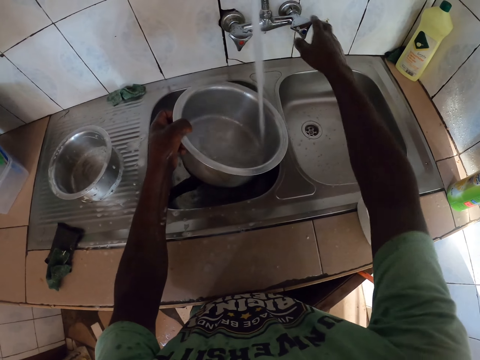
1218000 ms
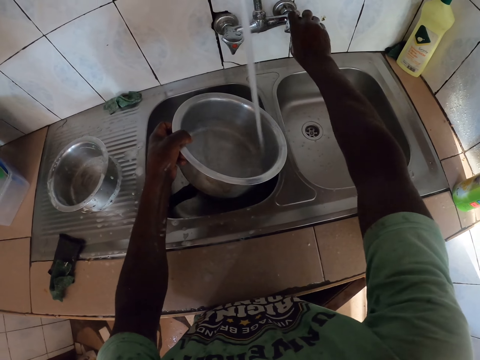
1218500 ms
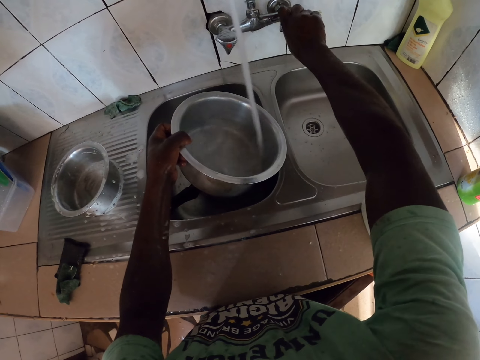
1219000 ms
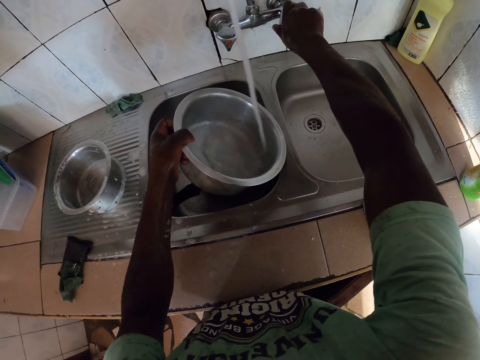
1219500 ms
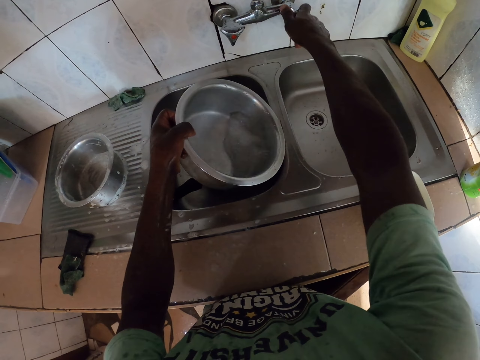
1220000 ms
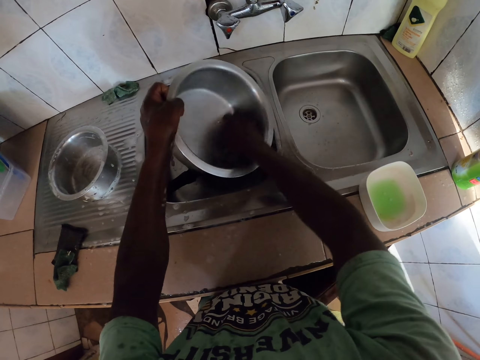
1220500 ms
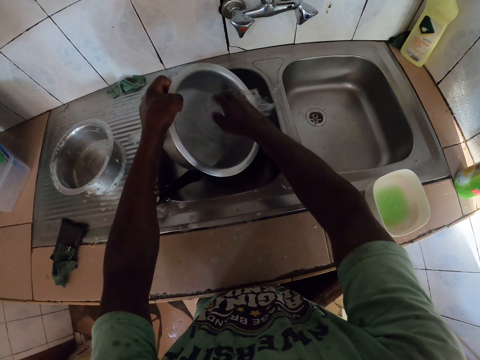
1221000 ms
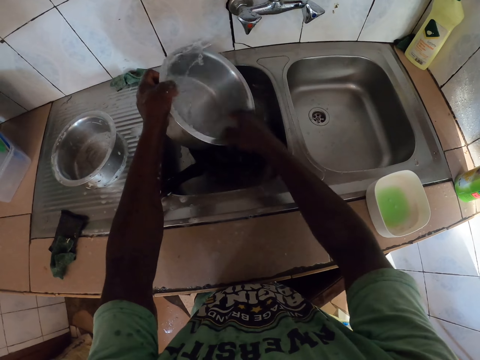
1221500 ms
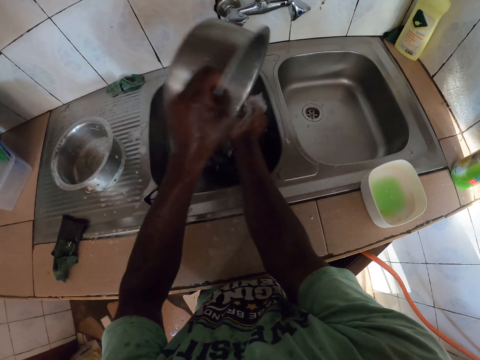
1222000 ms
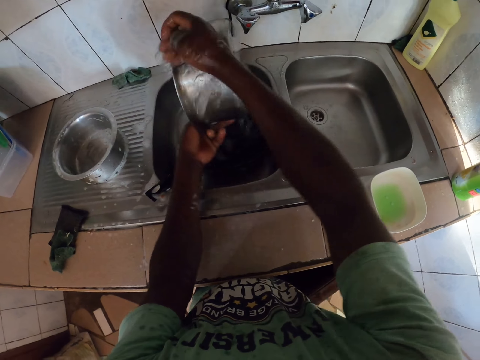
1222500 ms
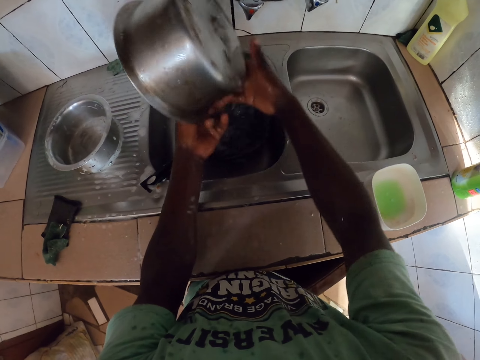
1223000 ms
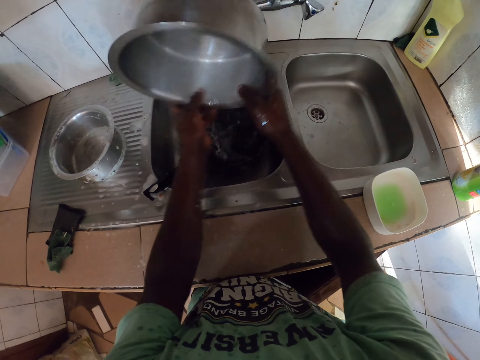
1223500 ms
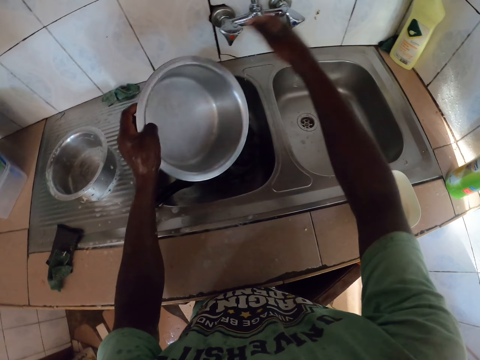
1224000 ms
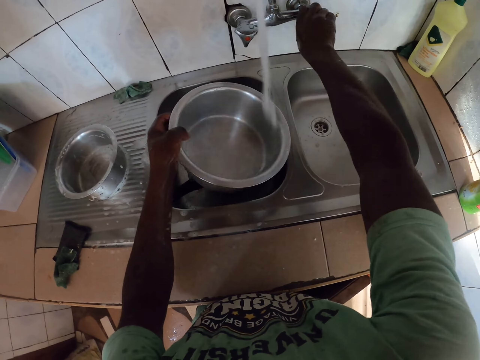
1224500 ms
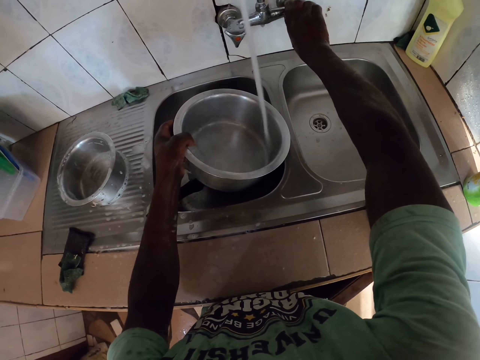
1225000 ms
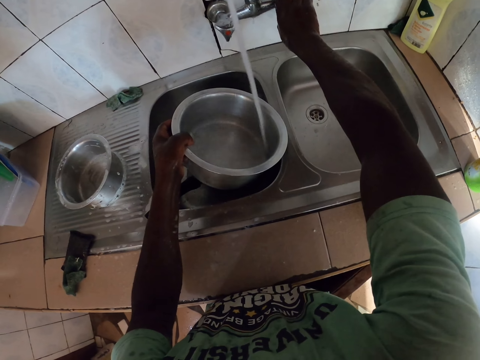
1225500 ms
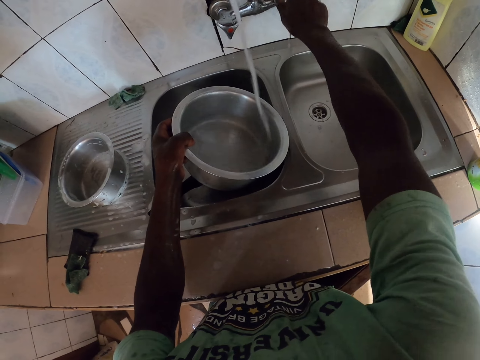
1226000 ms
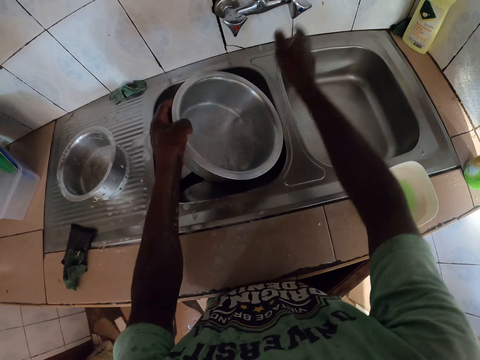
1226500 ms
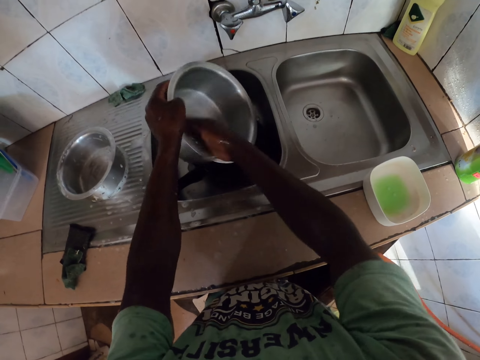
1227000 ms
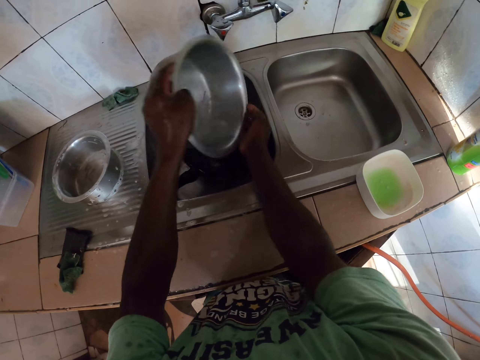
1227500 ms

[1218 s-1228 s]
The camera wearer collects tap water in a cooking pot. They adjust the faucet tap handle with the right hand. They turn off the sink tap. They rinse the cooking pot with the sink water. They open the sink tap. They fill the cooking pot with sink water. They turn off the sink tap. They rinse the cooking pot with water.

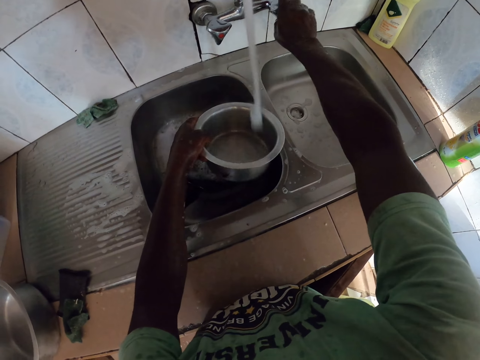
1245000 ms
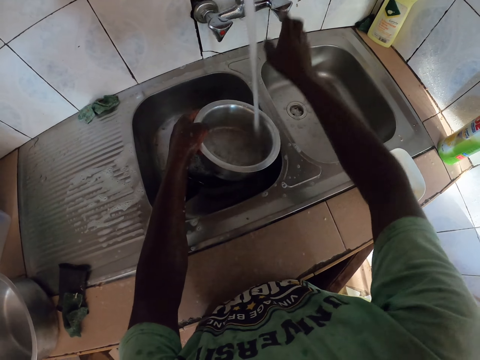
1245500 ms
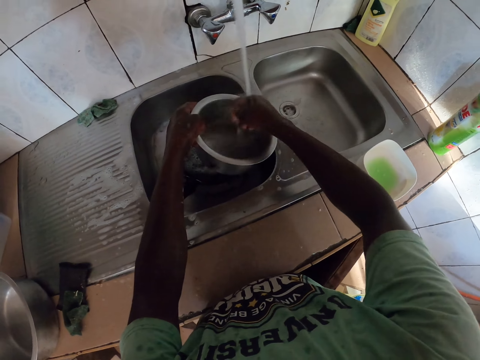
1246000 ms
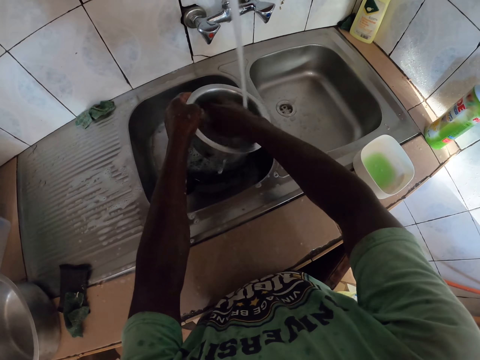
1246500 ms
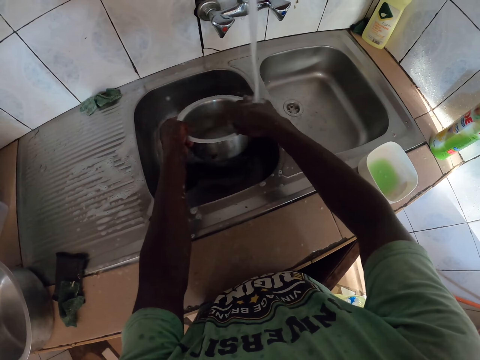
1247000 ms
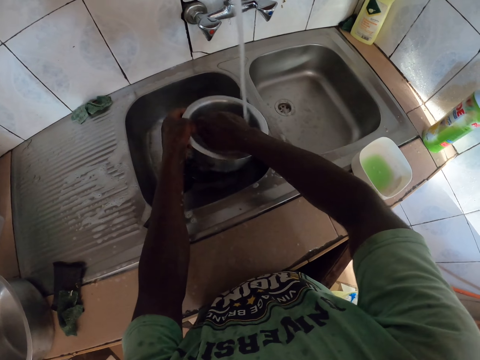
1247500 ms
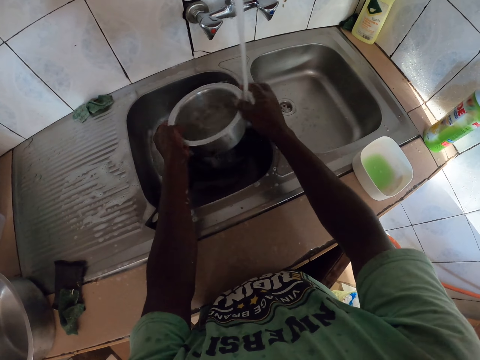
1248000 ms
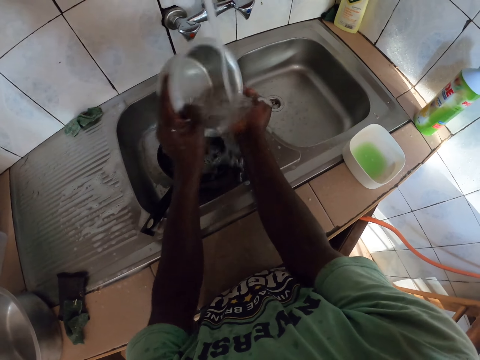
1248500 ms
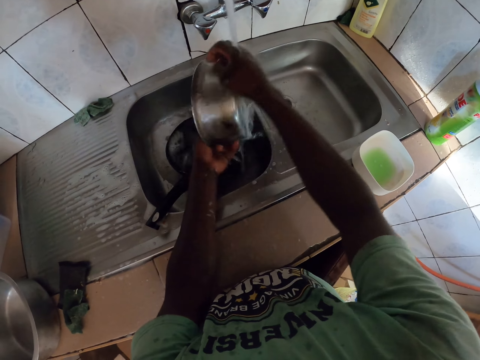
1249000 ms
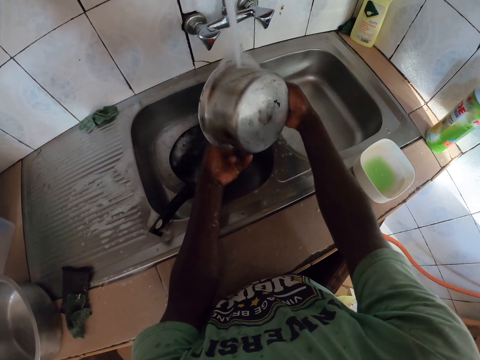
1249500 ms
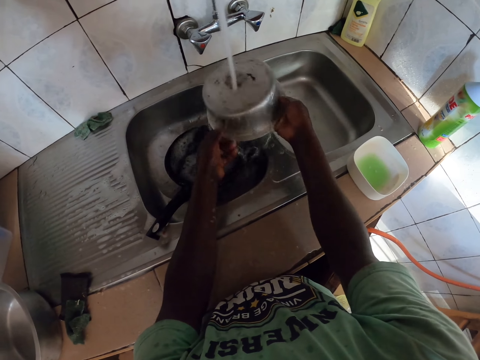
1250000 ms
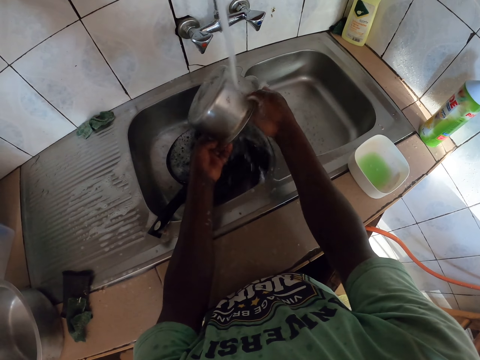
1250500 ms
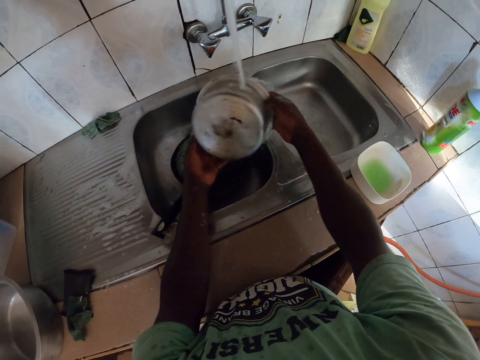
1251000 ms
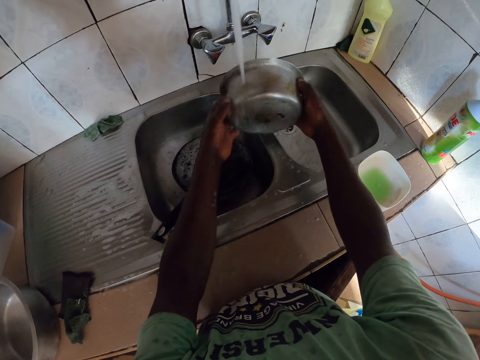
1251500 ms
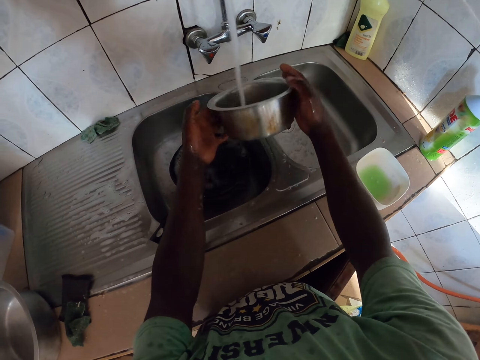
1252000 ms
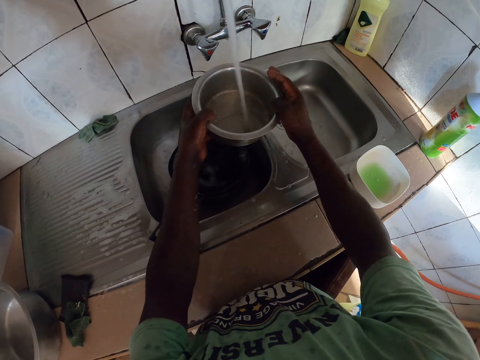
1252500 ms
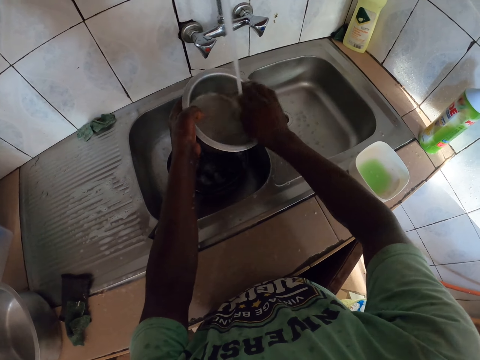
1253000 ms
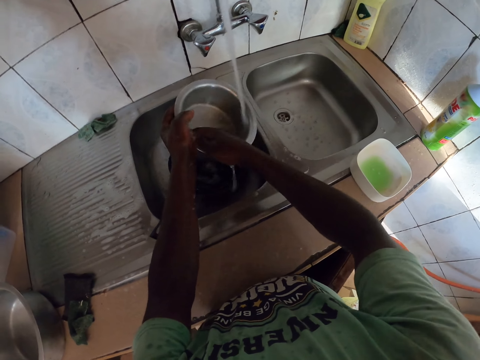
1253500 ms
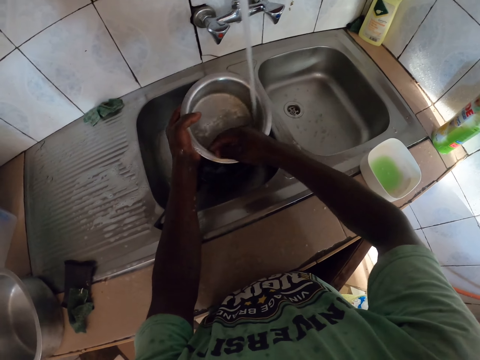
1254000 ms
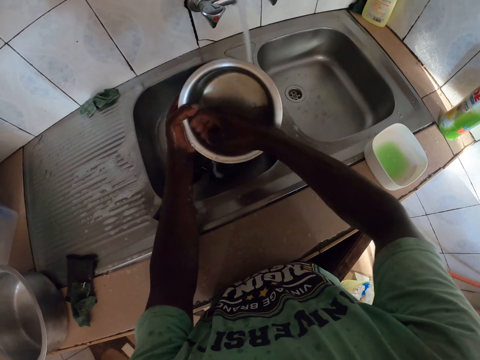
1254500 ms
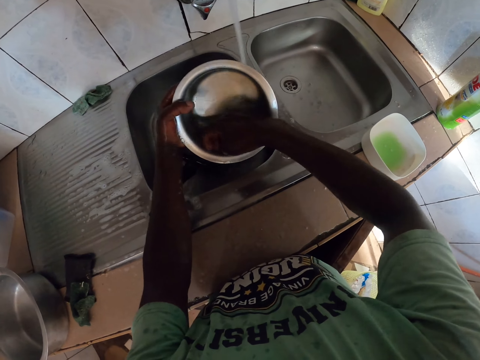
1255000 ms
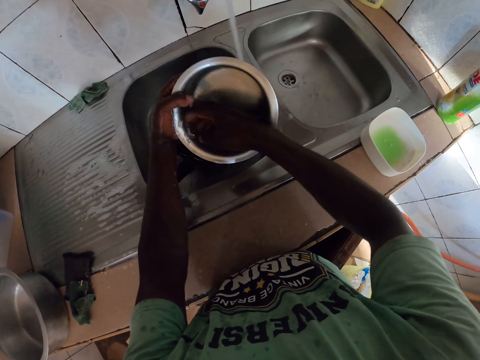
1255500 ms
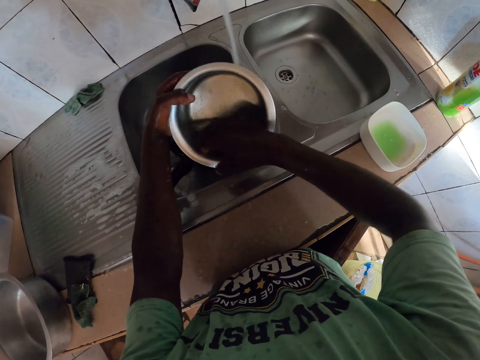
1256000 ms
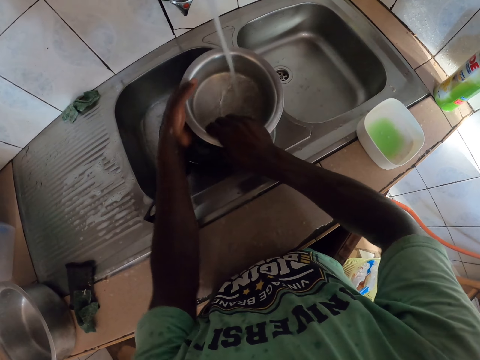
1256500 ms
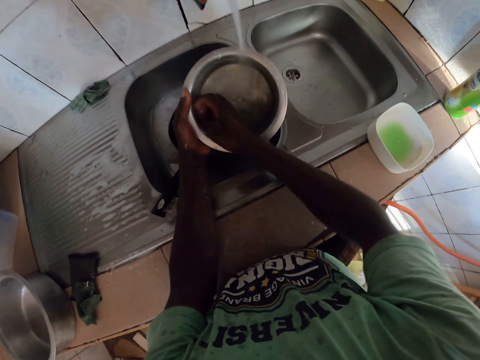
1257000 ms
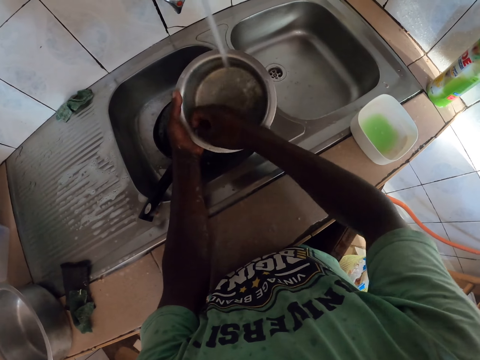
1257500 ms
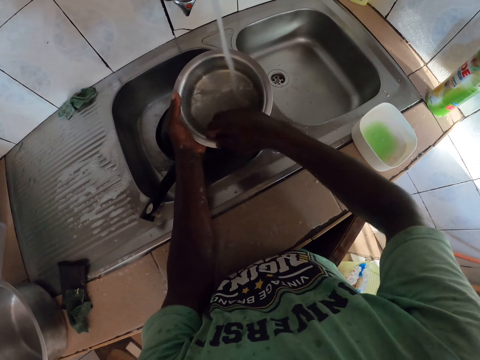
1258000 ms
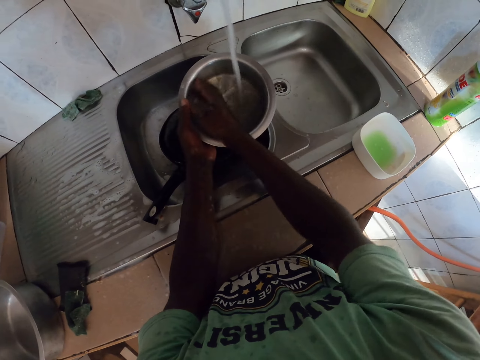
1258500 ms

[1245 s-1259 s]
The camera wearer turns on the sink tap. They rinse the cooking pot with water. They collect tap water in the cooking pot. They rinse the cooking pot with water.

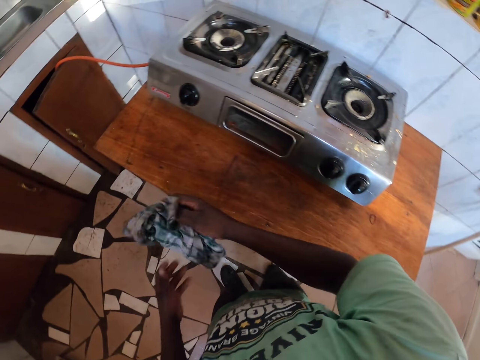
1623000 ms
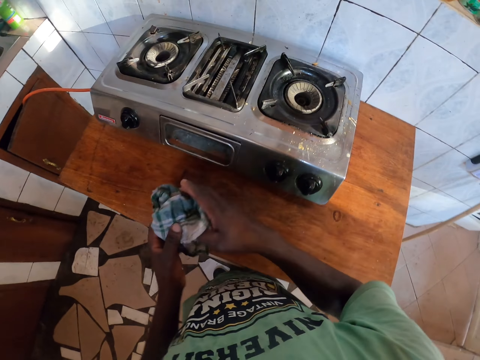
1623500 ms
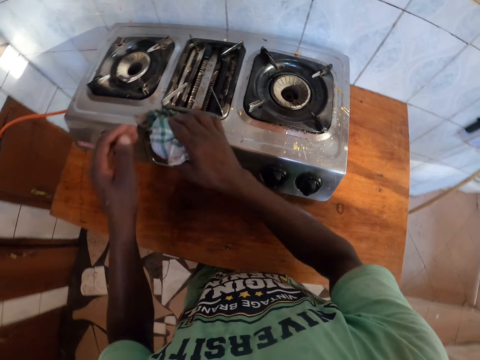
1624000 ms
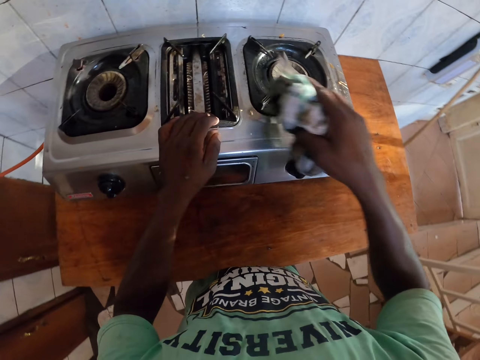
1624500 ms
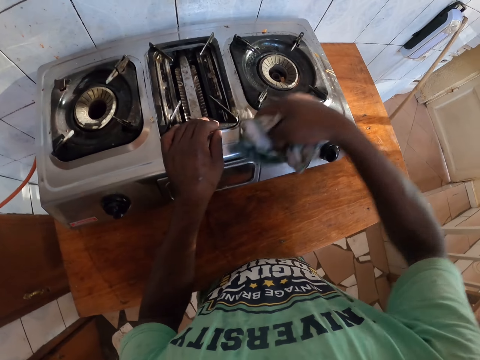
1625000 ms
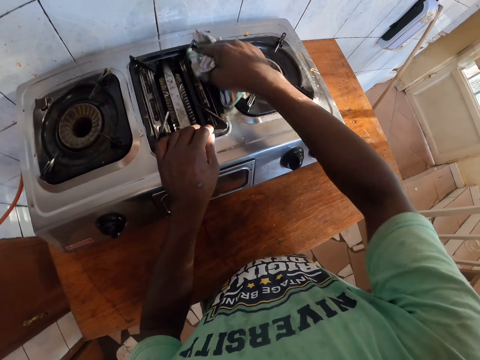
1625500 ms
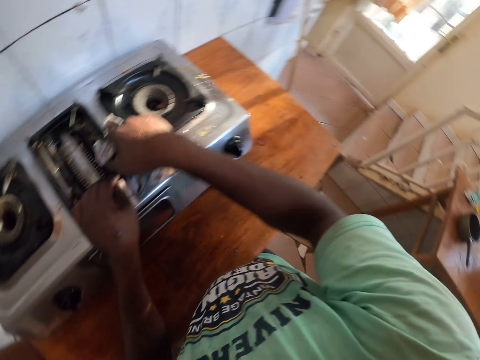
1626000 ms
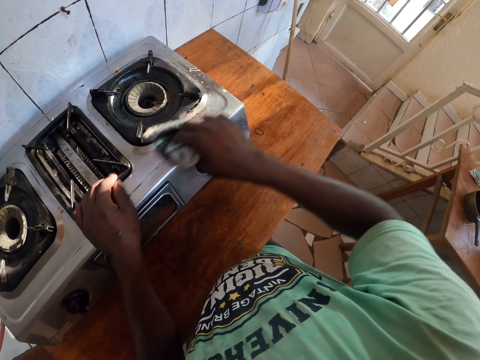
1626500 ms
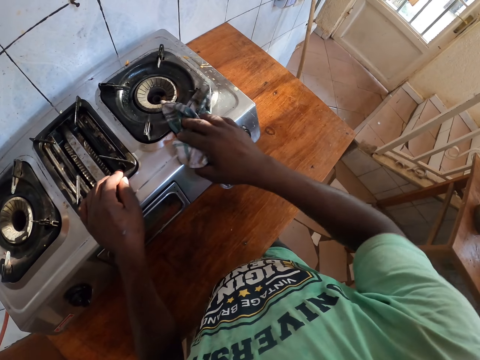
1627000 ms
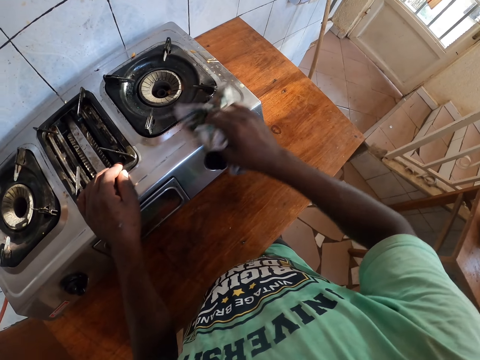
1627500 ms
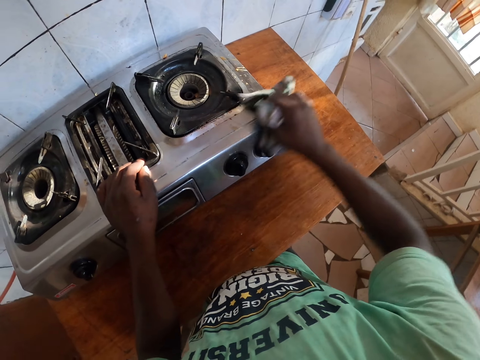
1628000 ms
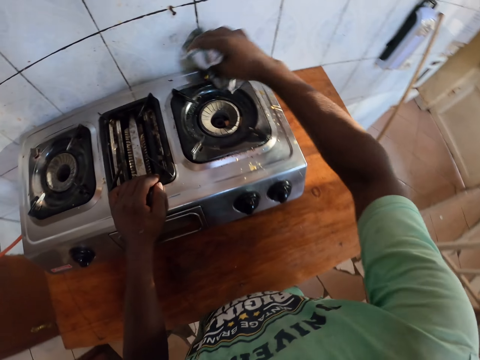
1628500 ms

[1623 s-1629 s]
The camera wearer wipes the cooker with a towel.
